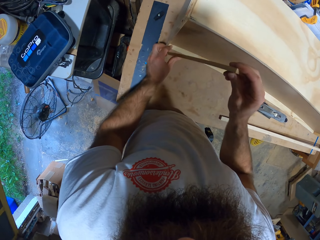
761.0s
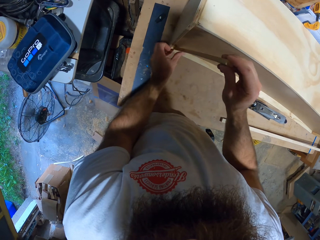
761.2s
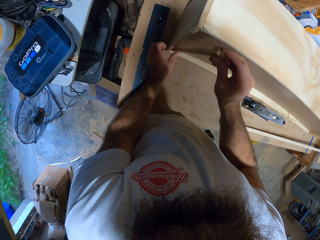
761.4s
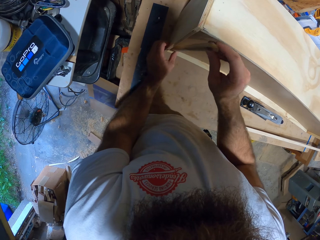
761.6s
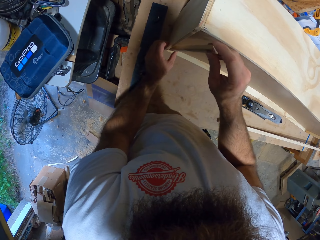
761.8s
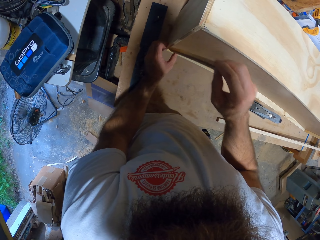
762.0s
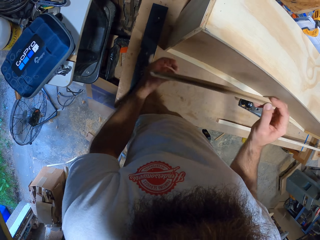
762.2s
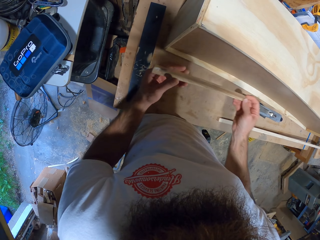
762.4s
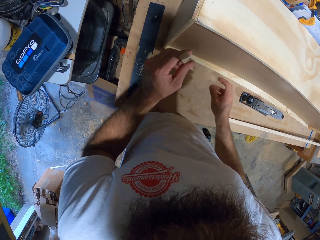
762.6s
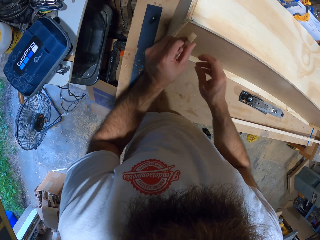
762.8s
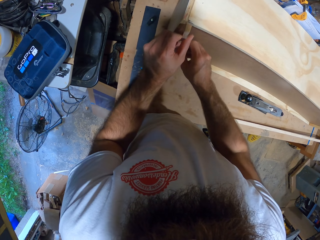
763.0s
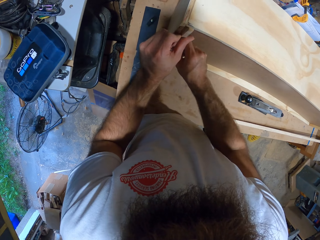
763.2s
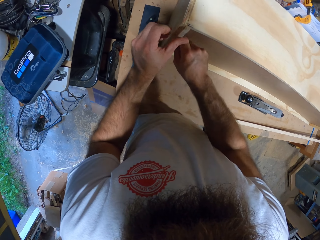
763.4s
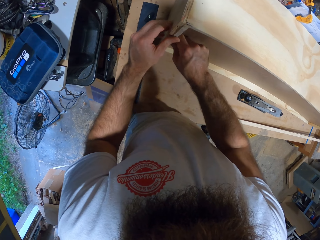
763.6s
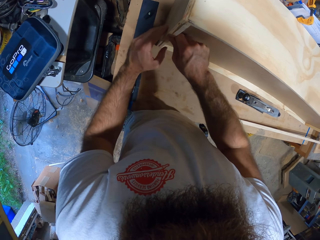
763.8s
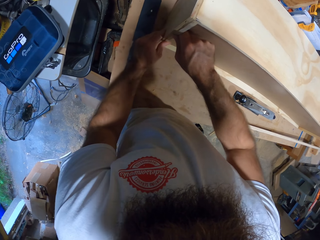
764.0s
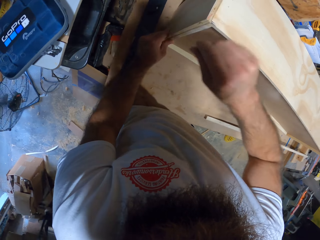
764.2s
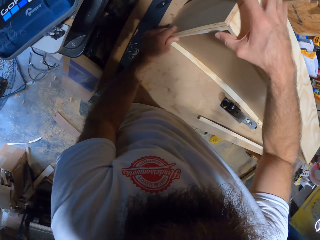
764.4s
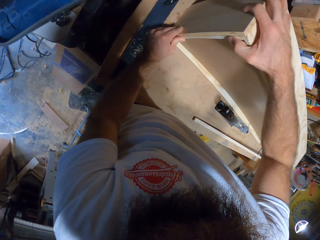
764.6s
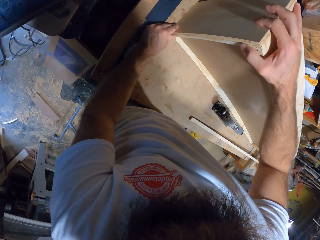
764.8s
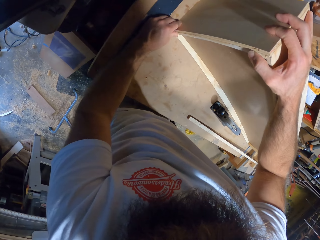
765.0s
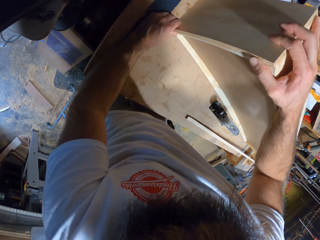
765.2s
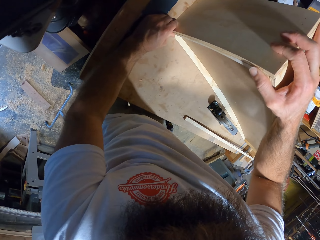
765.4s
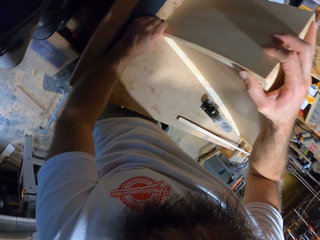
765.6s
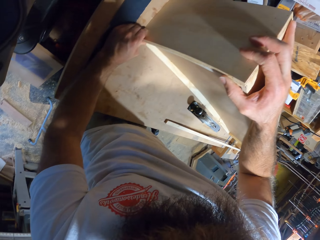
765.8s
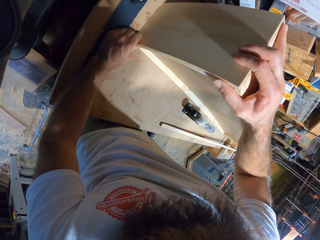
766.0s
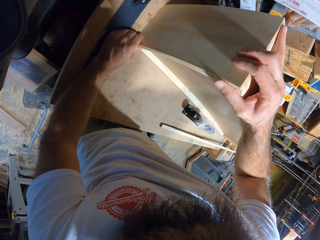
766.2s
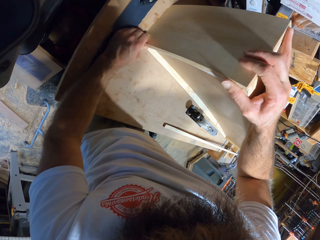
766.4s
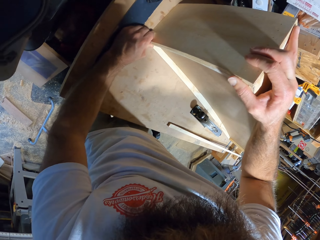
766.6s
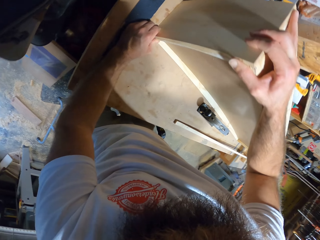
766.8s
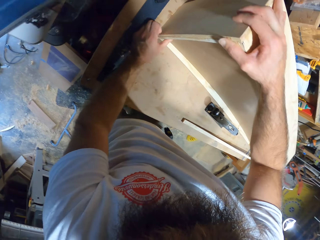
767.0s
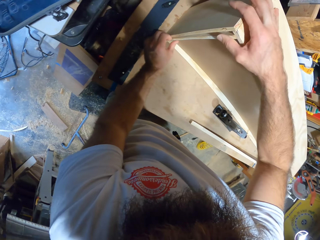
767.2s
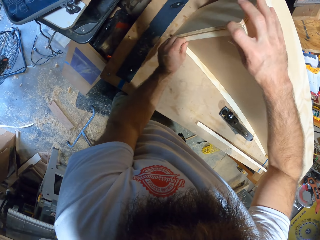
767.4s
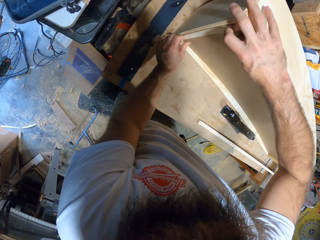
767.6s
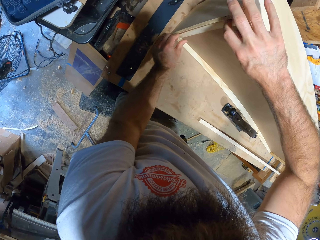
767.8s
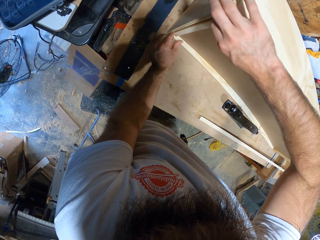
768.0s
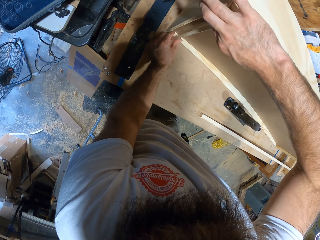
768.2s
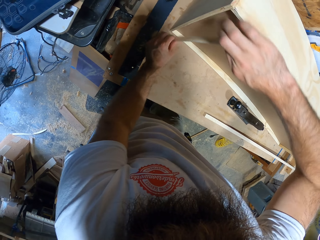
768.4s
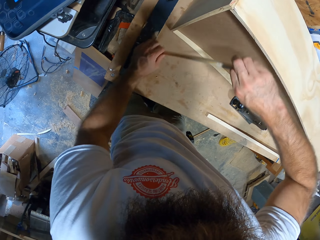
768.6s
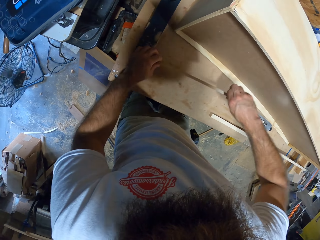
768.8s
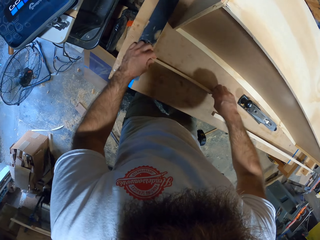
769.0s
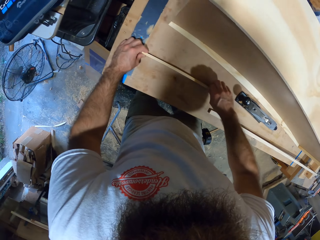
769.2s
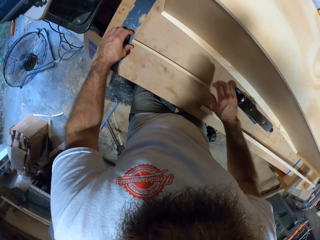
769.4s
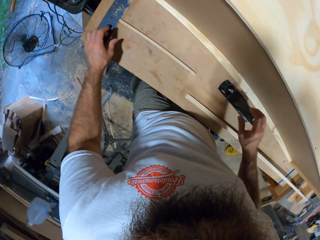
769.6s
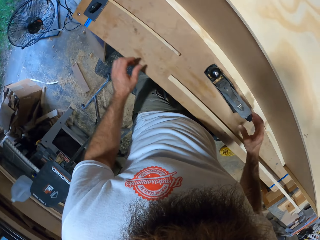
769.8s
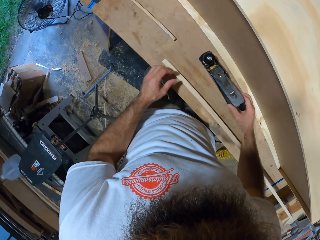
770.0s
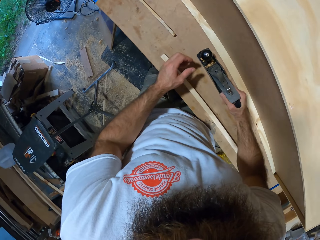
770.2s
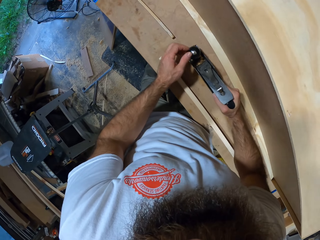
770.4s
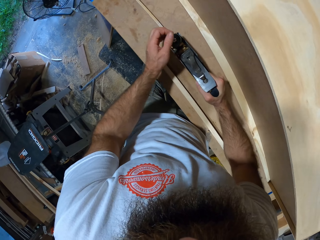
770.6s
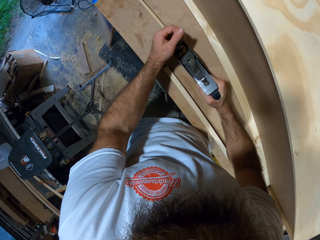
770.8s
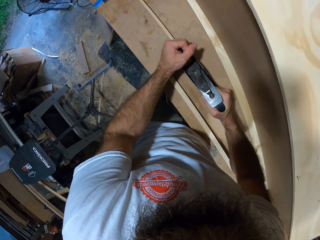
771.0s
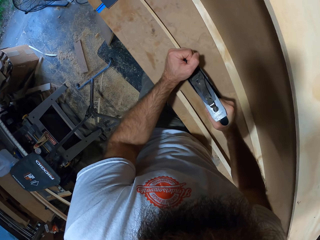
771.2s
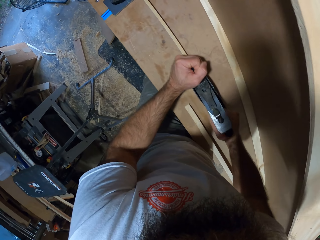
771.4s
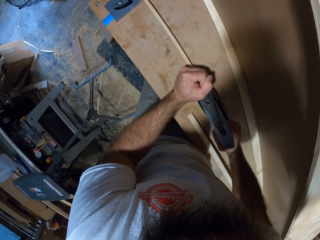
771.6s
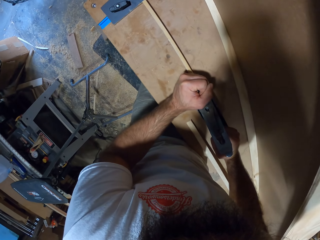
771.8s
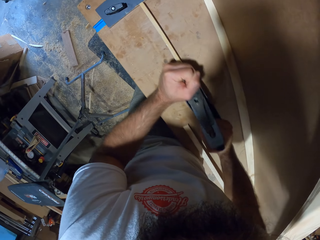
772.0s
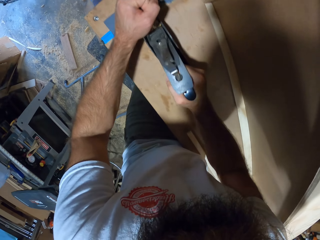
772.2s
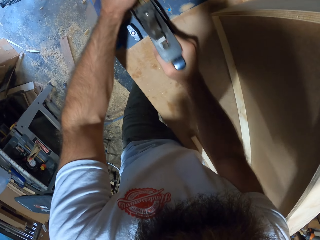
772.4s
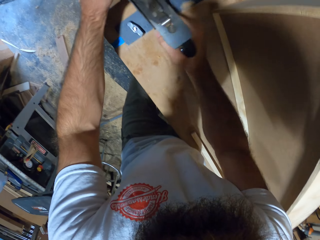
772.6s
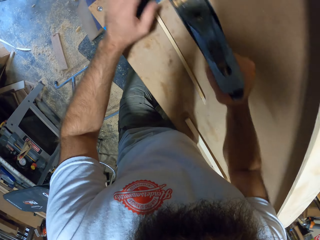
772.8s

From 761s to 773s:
The camera wearer places the piece of wood on the edge of the box with both hands. He positions the piece of wood on the table with both hands. He picks up the planer from the table with both hands. He planes the piece of wood on the table with the planer in both hands.

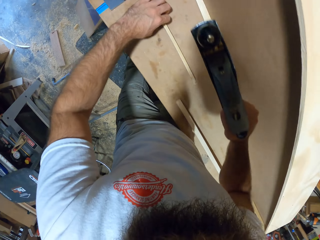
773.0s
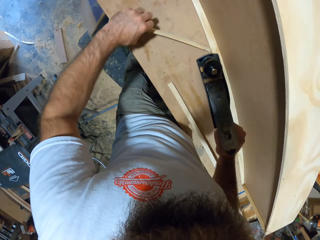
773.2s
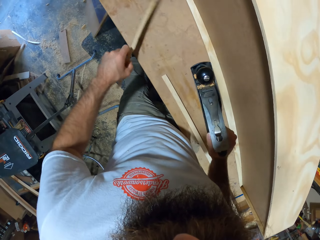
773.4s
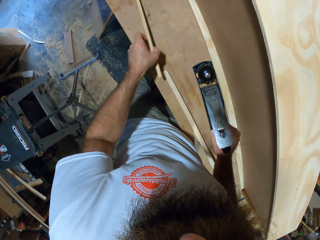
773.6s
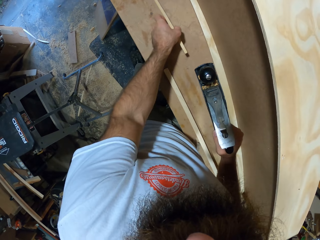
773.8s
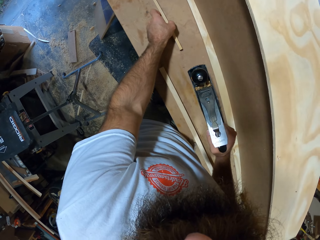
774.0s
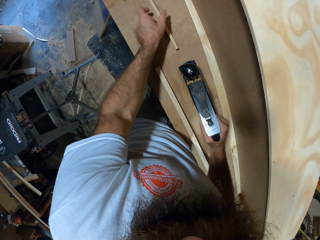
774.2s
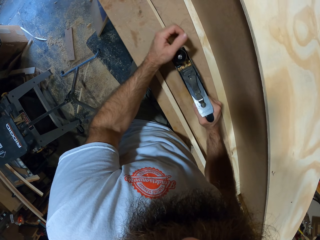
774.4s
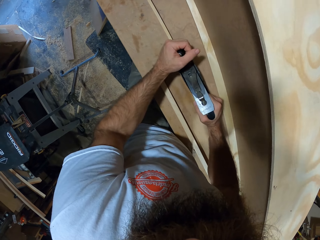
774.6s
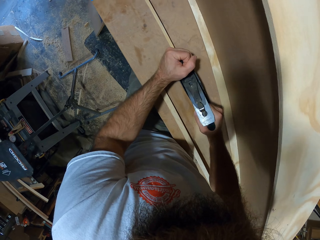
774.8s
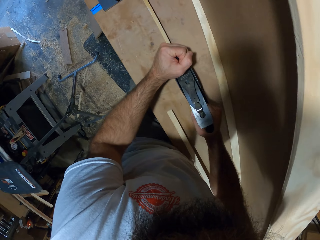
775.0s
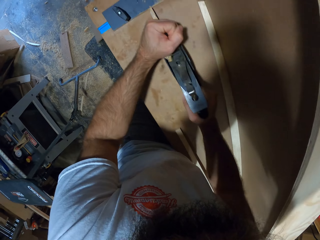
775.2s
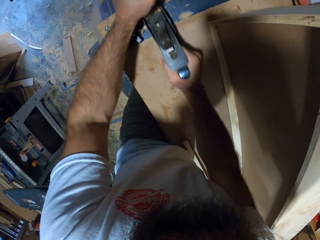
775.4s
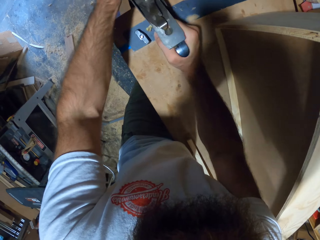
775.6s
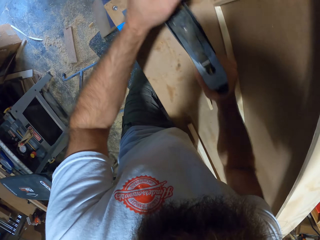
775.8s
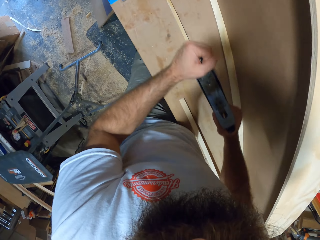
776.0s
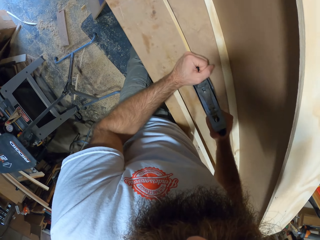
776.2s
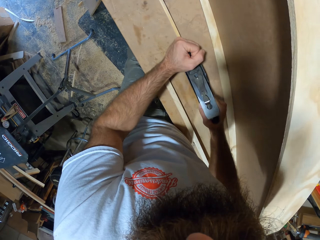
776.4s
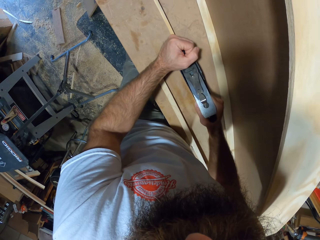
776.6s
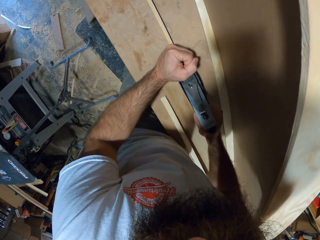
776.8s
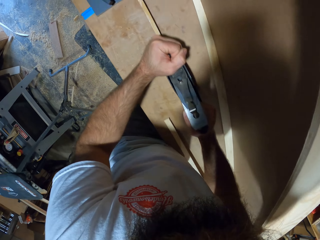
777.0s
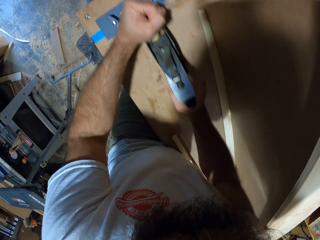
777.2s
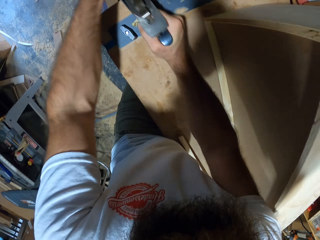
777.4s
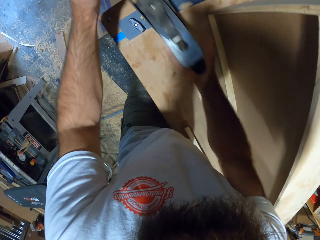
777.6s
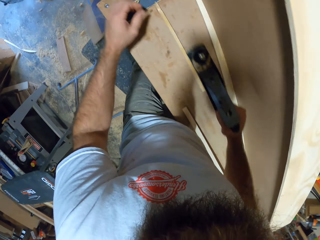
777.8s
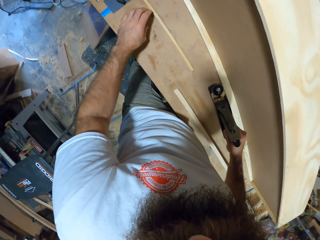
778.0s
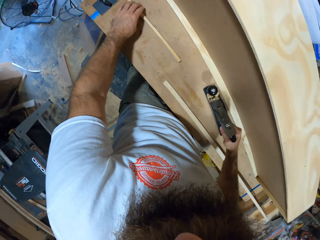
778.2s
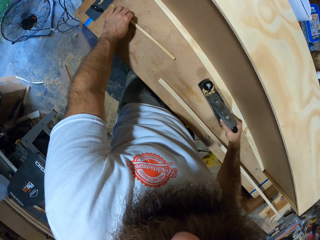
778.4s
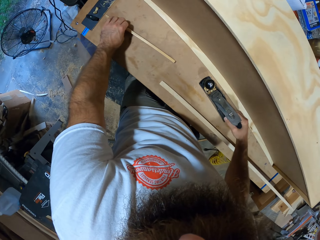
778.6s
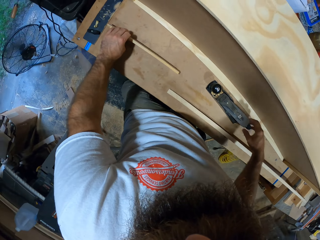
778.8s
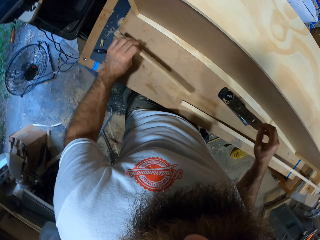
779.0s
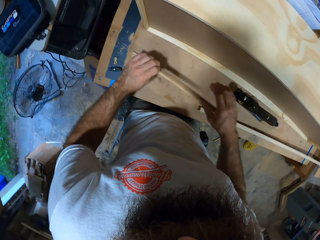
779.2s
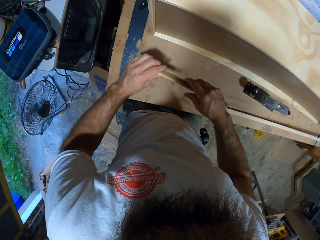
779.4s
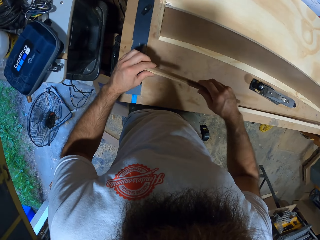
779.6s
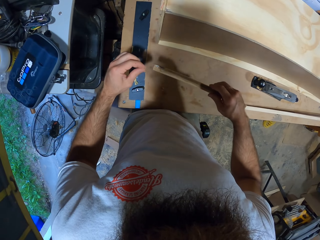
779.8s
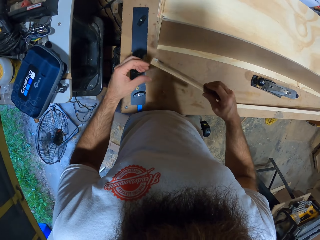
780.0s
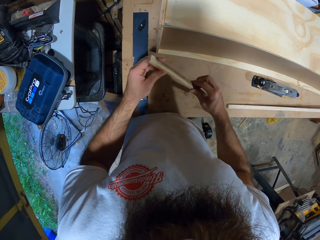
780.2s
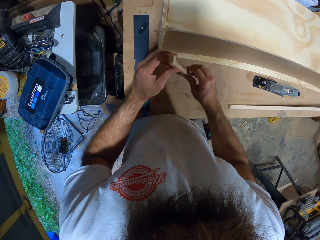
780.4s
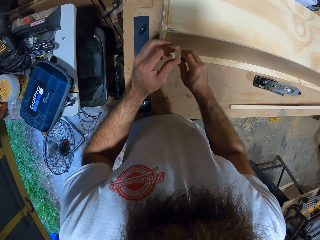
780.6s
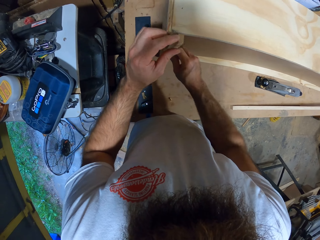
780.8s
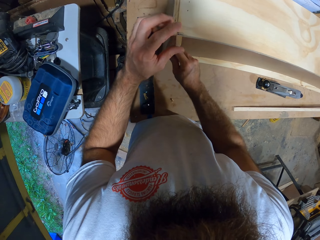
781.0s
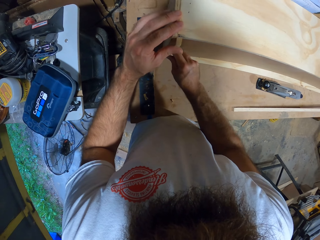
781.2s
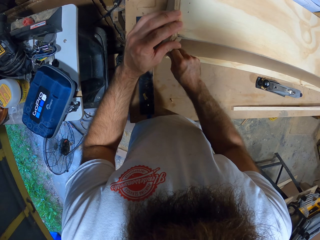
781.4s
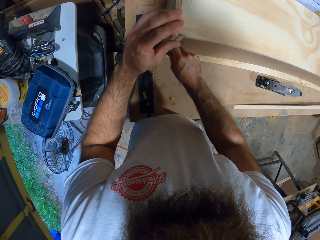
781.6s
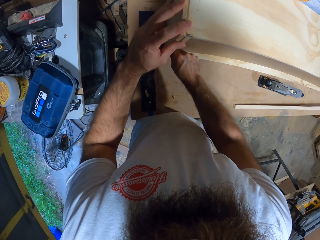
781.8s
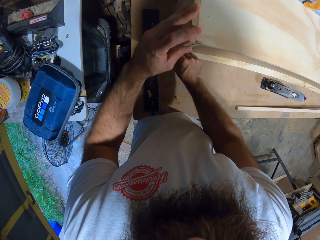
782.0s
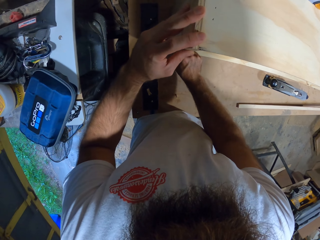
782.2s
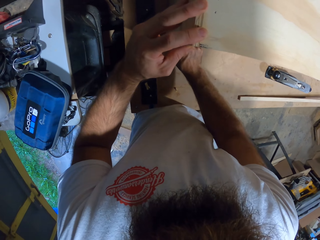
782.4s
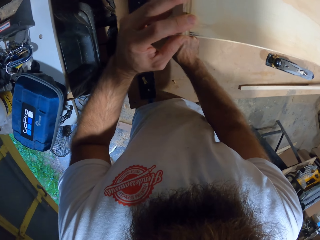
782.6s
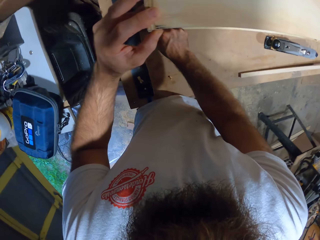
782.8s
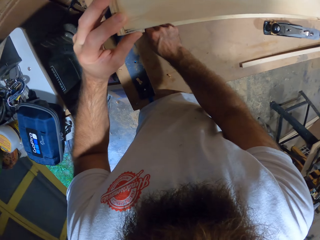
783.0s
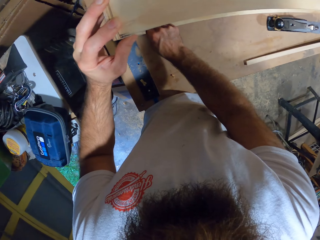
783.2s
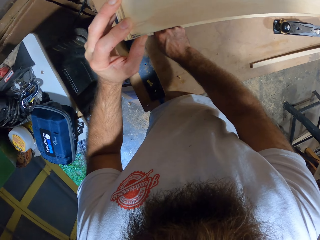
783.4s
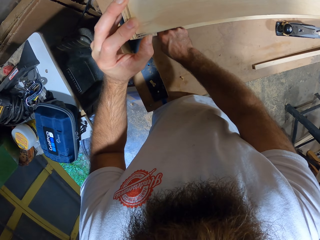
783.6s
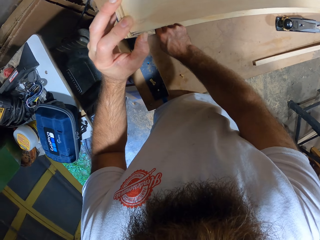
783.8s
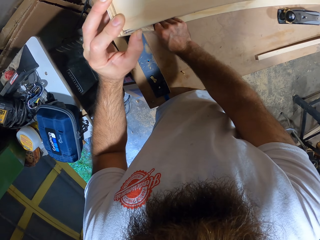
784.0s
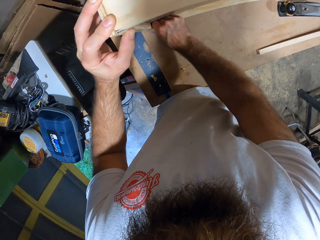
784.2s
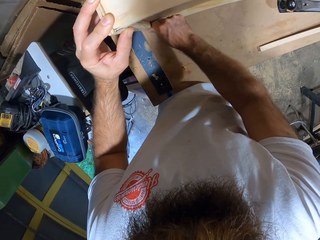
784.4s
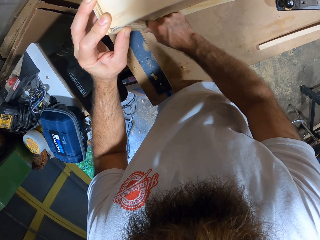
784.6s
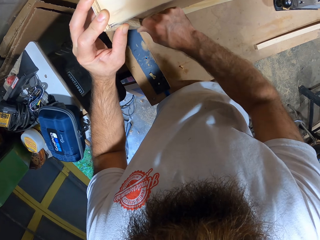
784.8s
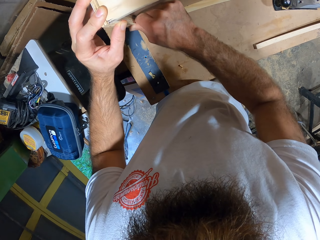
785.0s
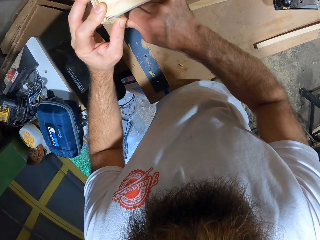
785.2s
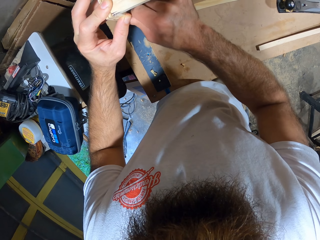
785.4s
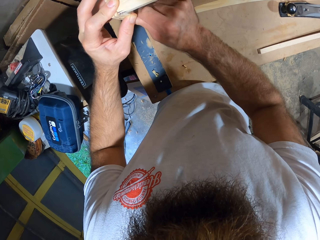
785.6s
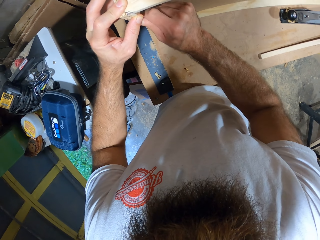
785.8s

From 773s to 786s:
The camera wearer turns the piece of wood on the table with his left hand. He planes the piece of wood on the table with the planer in both hands. He picks up the piece of wood from the table with his left hand. He passes the piece of wood from his left hand to his right hand. He places the piece of wood on the edge of the box with both hands.
